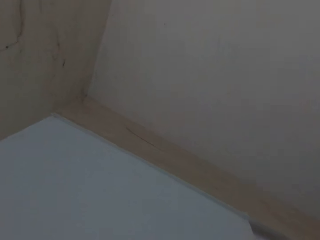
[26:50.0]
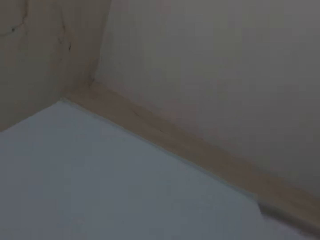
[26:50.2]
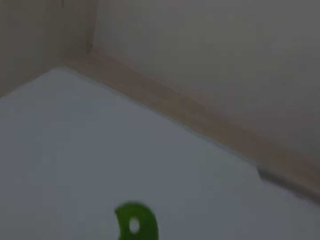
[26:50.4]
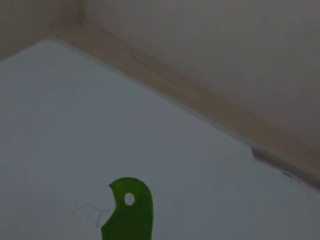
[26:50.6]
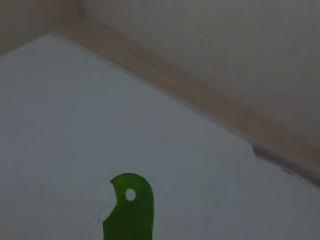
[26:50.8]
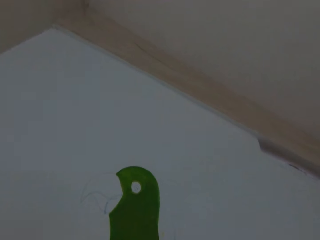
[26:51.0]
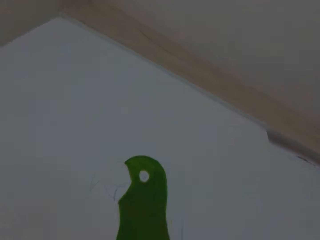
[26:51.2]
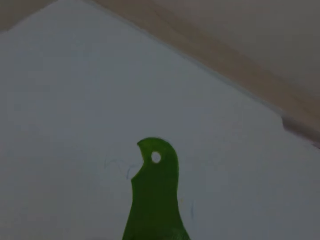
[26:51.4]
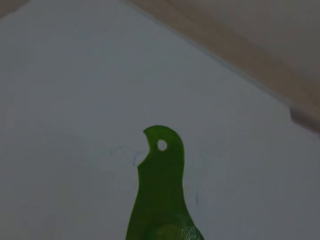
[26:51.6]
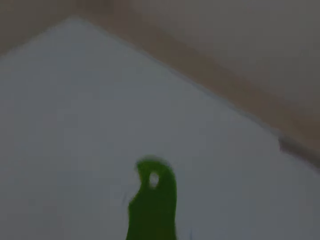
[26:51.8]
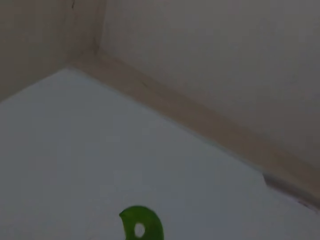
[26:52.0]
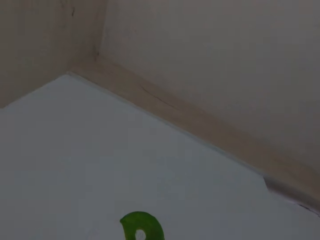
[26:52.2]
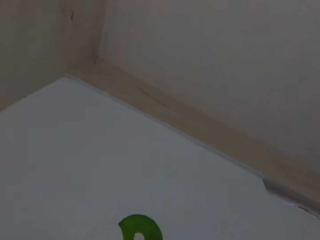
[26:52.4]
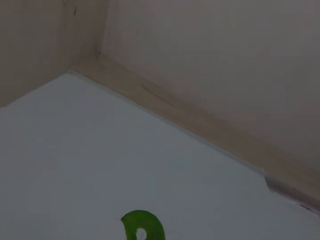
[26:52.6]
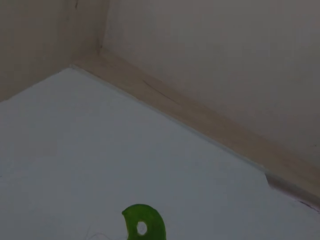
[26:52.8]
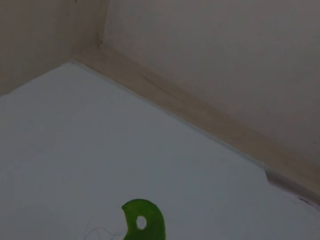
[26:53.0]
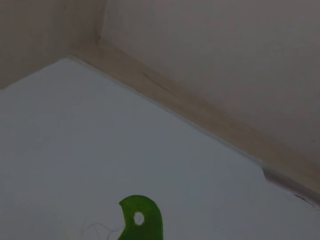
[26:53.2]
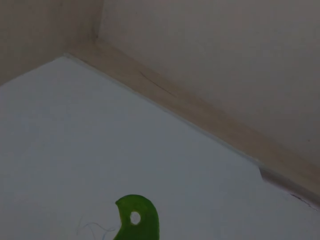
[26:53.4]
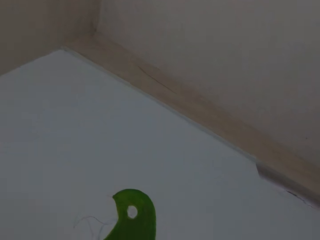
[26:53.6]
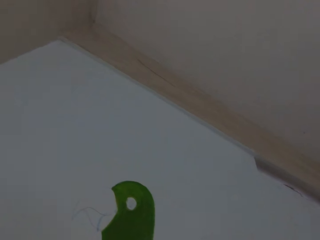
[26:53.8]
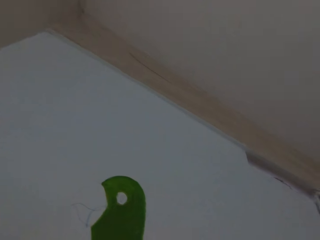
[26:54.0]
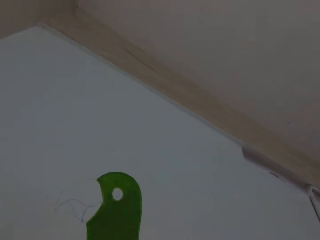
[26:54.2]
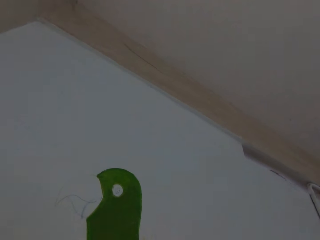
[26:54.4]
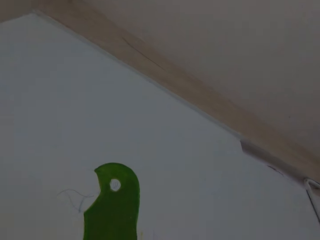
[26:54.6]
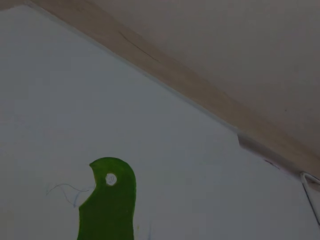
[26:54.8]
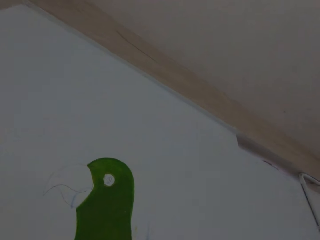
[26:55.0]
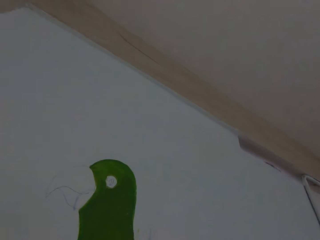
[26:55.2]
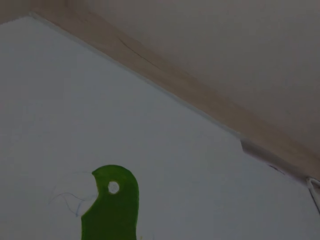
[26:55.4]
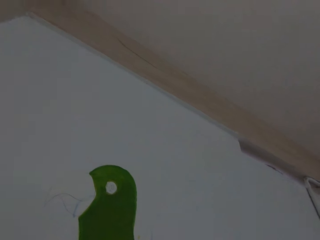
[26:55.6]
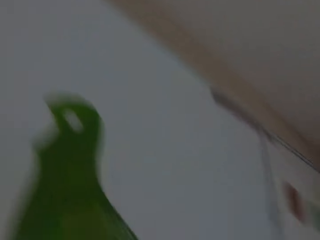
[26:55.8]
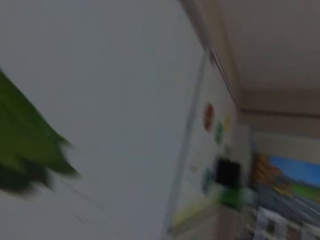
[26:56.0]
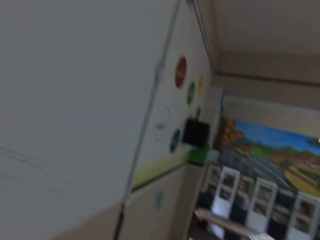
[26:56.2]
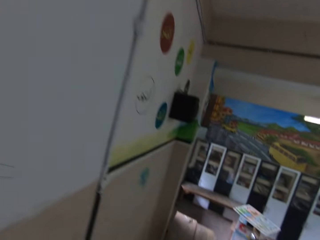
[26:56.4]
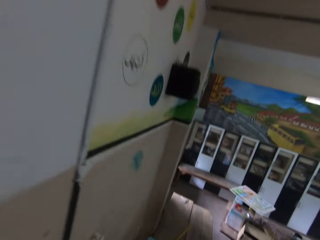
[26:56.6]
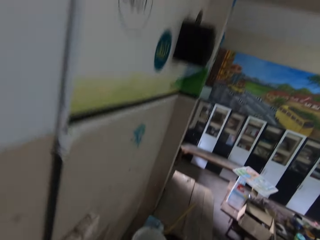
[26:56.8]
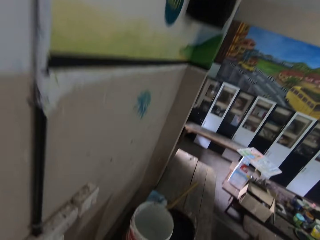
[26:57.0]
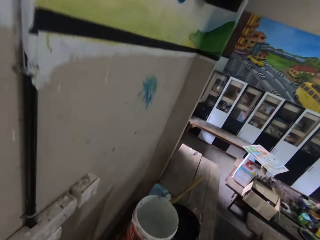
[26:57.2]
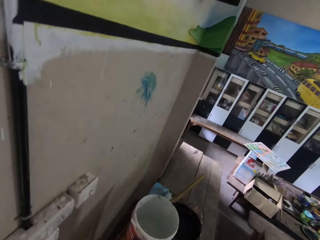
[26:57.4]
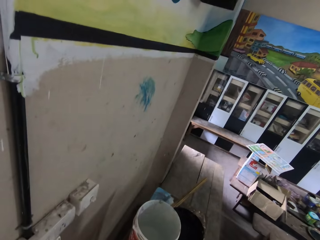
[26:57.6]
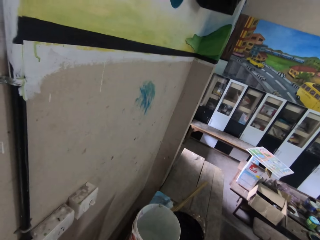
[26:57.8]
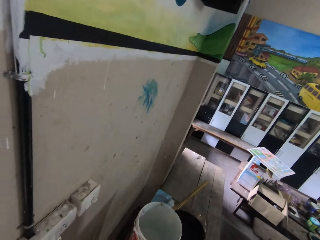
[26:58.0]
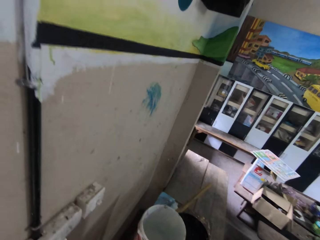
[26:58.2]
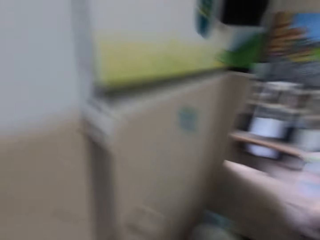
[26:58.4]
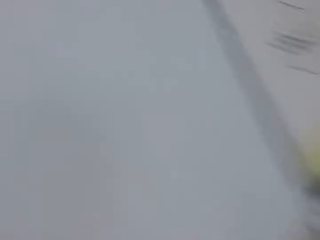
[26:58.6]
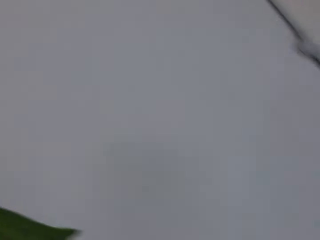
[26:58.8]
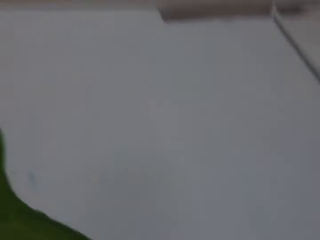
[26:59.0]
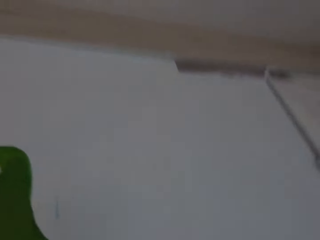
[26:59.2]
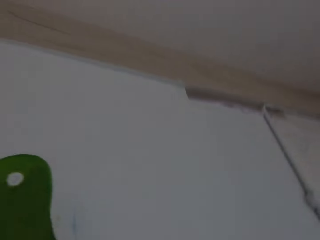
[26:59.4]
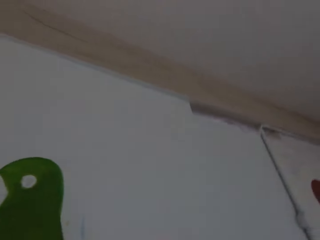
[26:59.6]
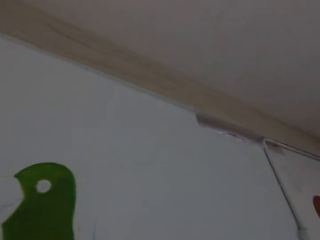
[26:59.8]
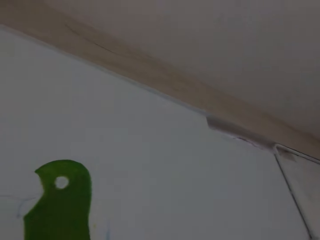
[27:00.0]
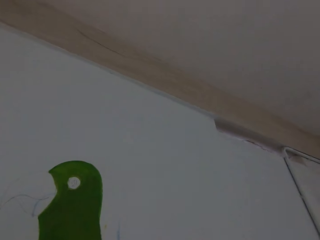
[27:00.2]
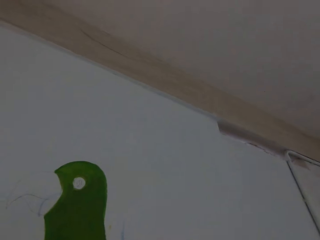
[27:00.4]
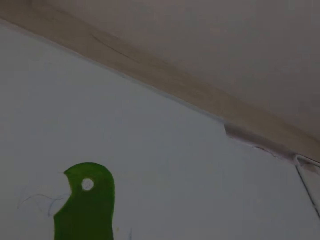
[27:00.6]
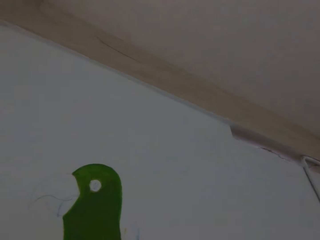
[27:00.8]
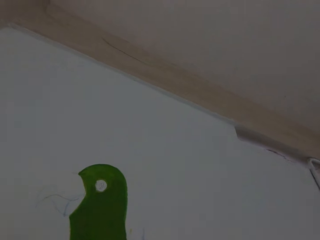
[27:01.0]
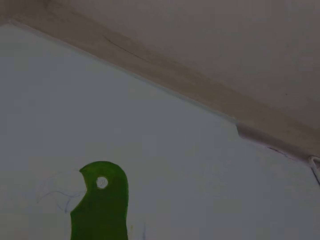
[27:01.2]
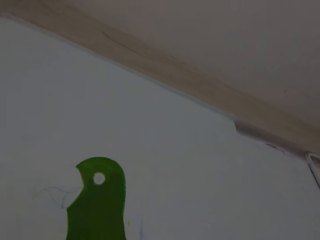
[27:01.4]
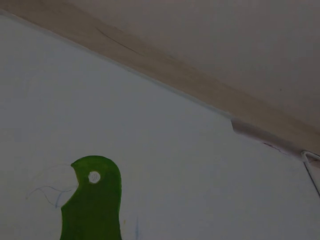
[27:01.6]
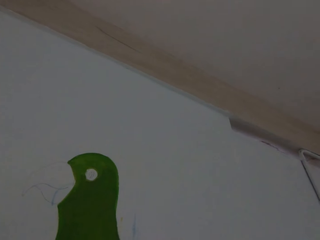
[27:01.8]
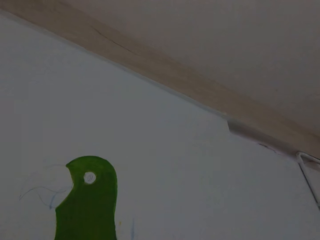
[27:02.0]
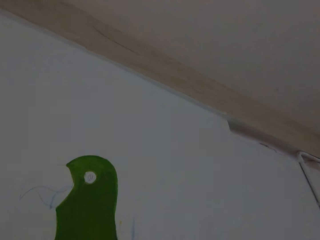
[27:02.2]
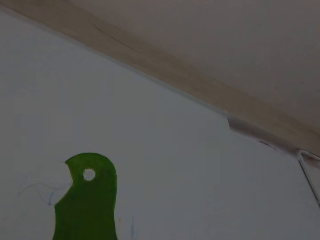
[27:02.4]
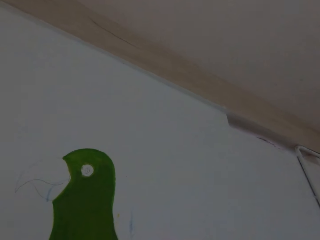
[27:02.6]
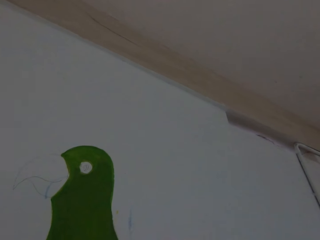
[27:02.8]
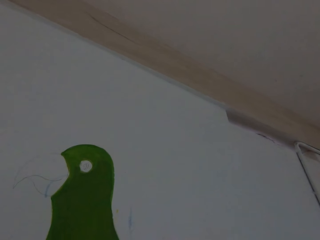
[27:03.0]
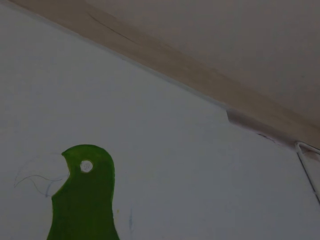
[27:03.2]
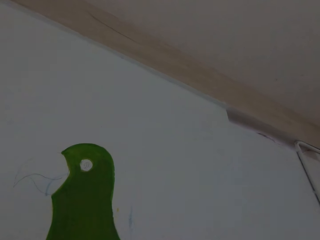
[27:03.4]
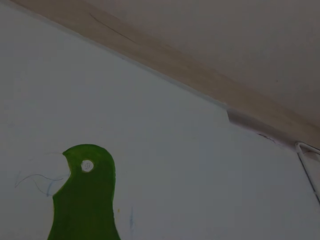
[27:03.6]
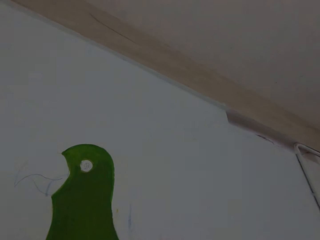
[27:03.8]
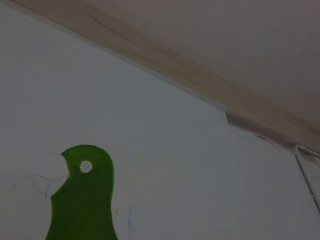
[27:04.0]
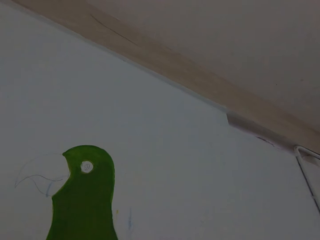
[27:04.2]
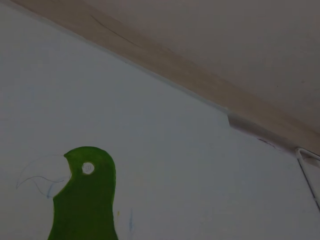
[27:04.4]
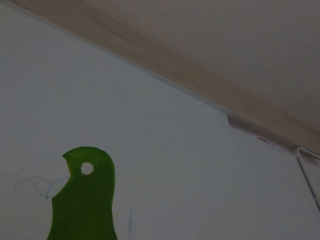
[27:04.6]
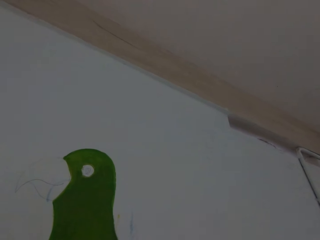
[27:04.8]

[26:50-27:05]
The camera wearer dips a paint brush inside the paint. They paint the art on the wall.

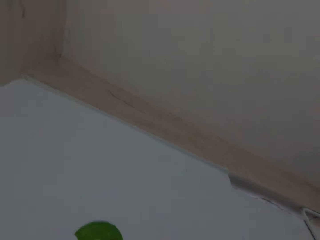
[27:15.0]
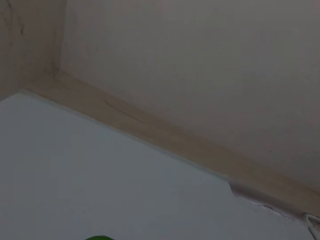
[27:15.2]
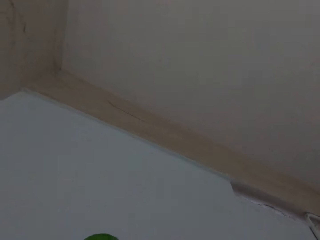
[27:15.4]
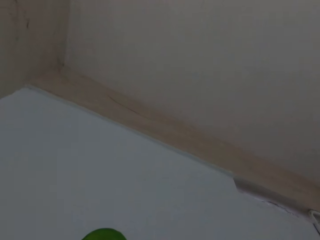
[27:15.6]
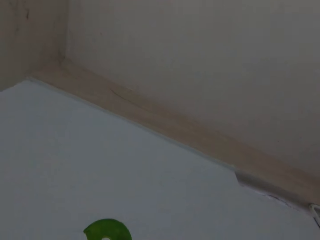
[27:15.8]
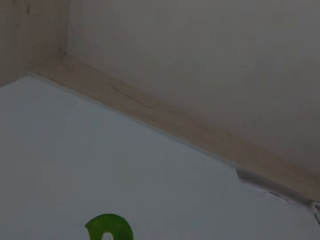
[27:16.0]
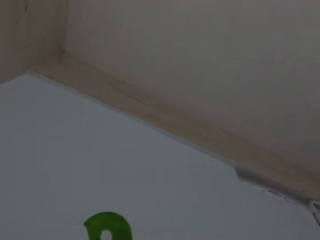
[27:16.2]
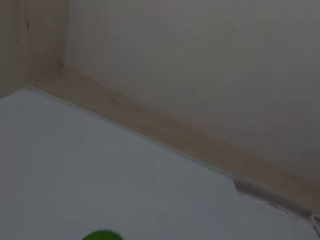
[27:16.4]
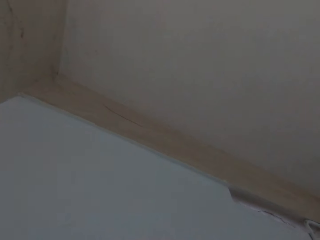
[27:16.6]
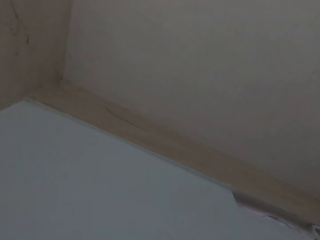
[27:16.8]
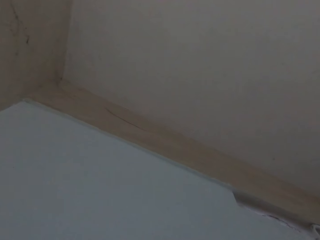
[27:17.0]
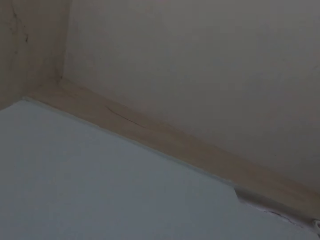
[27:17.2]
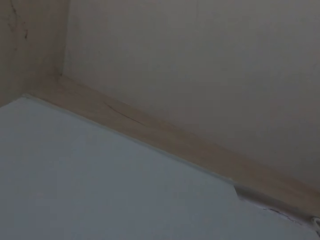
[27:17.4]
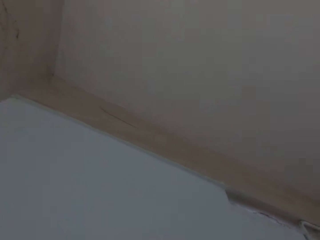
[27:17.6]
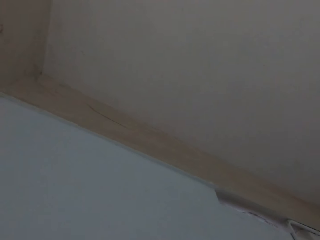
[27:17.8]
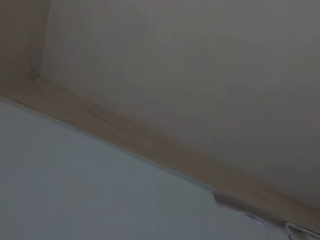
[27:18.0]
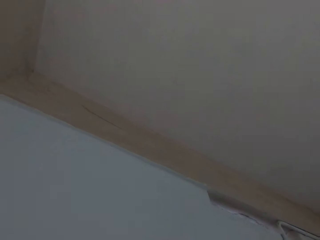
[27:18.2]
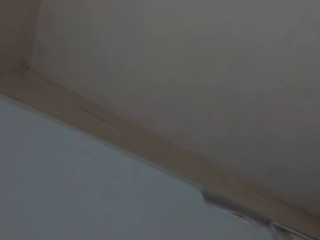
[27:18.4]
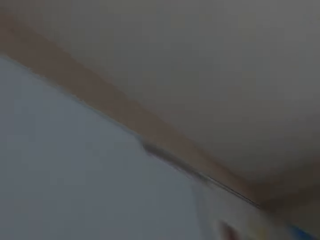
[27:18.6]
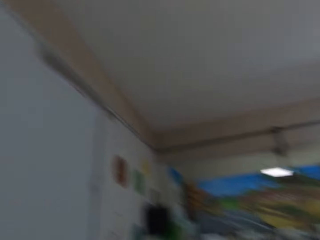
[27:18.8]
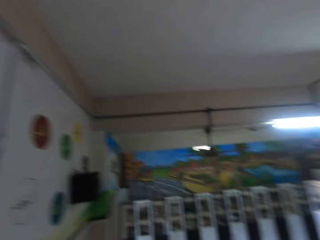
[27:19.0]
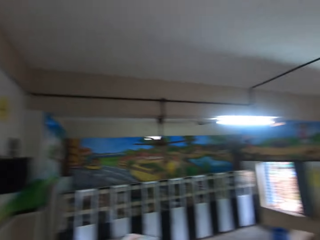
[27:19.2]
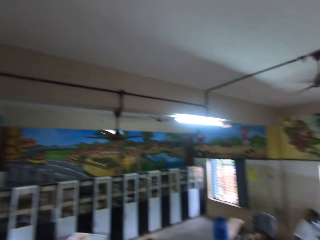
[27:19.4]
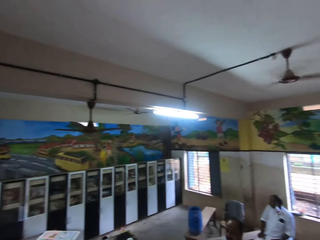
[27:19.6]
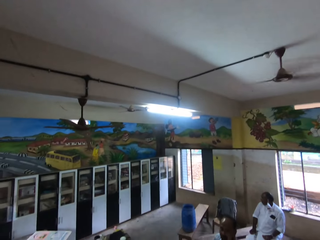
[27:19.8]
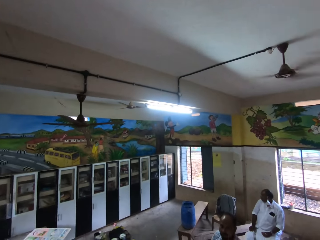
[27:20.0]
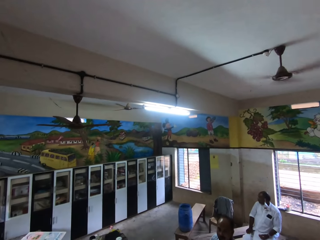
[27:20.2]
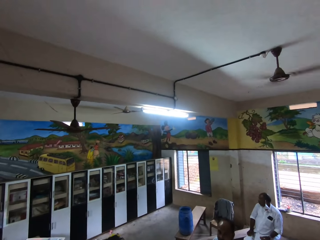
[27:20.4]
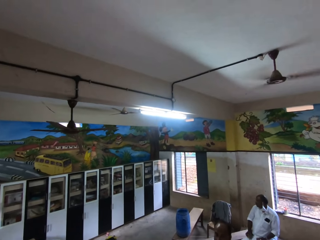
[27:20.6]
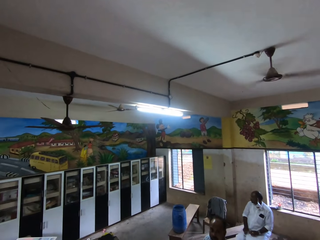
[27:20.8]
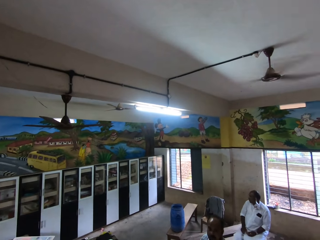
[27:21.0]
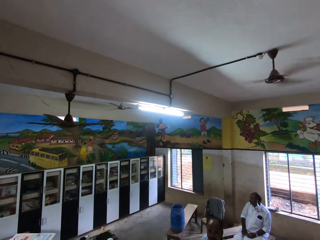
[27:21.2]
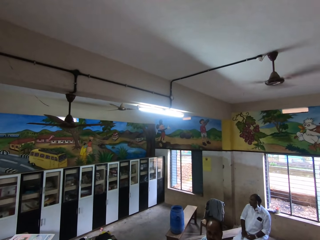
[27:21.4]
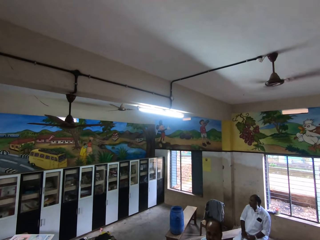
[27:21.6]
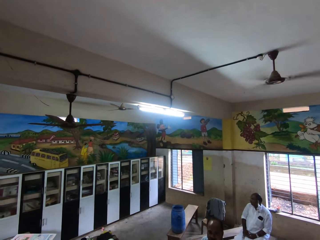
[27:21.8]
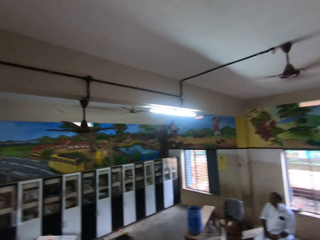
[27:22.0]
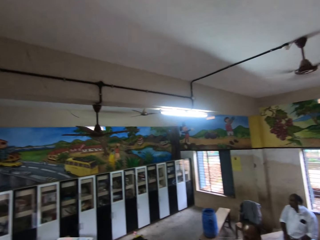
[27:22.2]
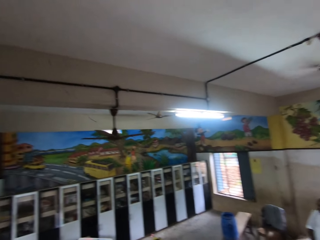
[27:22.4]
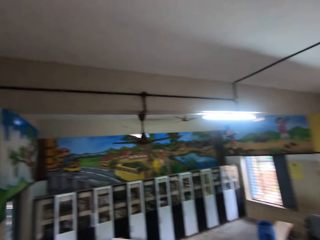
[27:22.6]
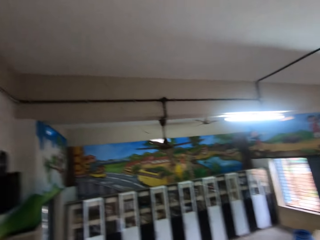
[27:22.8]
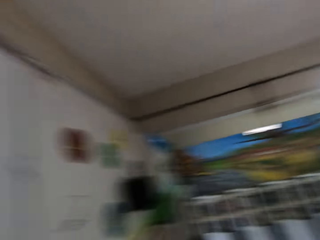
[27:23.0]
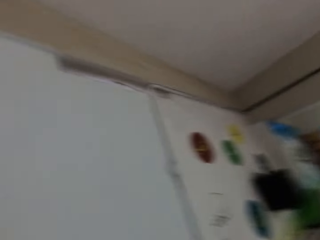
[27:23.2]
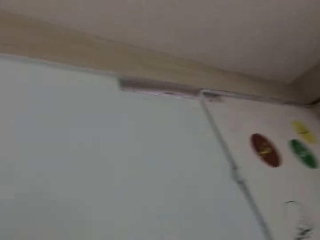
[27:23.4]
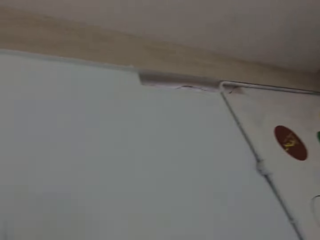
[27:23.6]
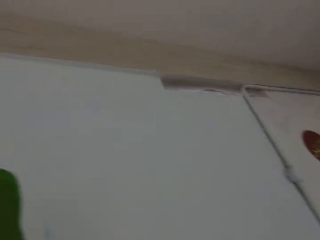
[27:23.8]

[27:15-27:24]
The man sits on a chair. The camera wearer interacts with the man.
